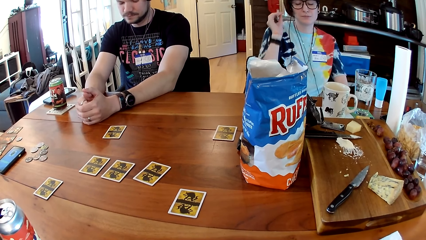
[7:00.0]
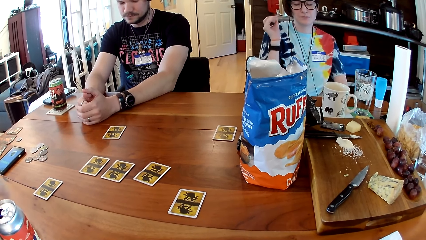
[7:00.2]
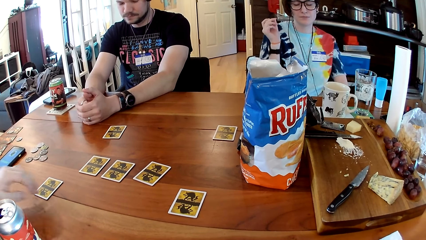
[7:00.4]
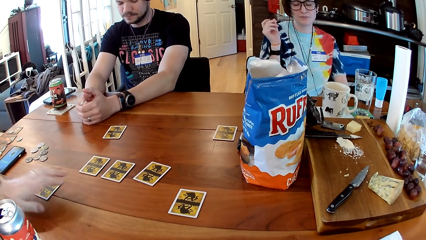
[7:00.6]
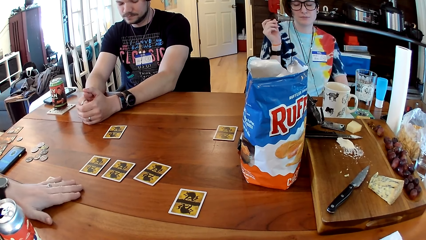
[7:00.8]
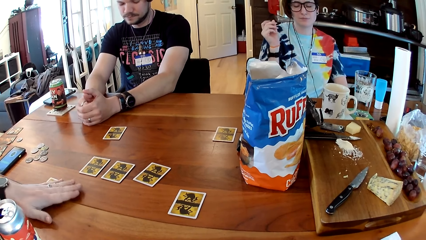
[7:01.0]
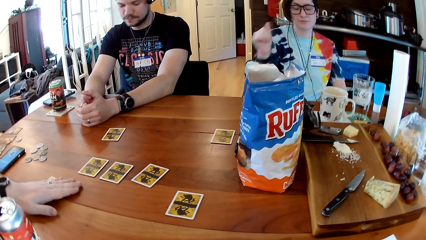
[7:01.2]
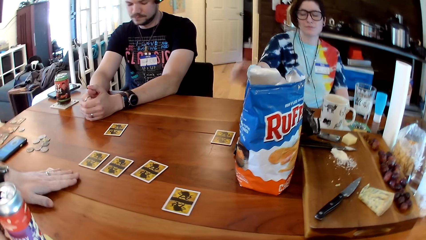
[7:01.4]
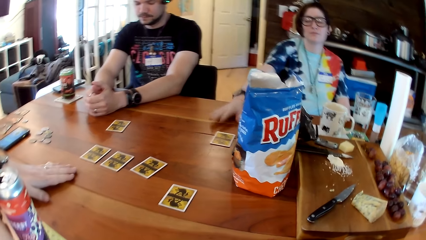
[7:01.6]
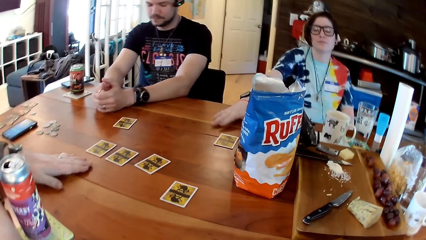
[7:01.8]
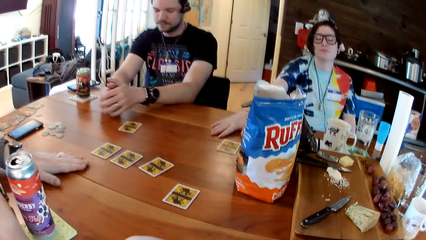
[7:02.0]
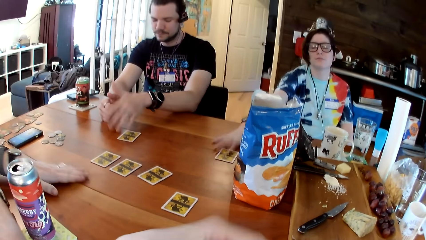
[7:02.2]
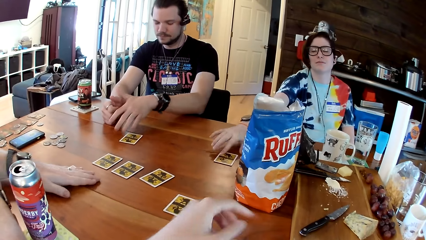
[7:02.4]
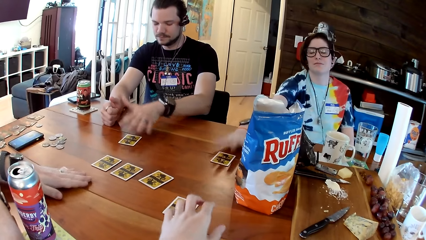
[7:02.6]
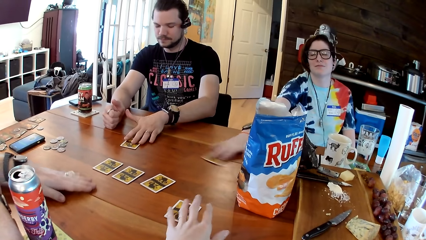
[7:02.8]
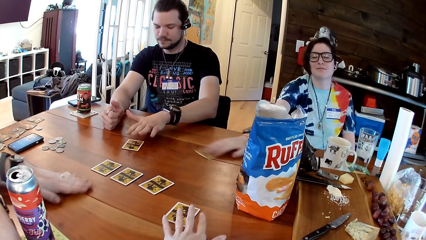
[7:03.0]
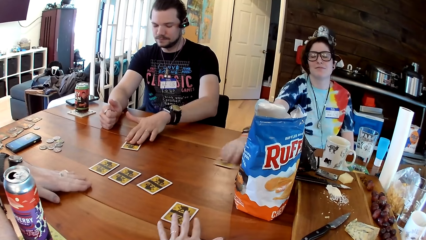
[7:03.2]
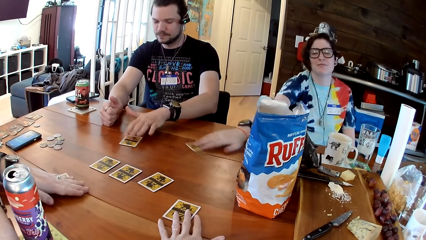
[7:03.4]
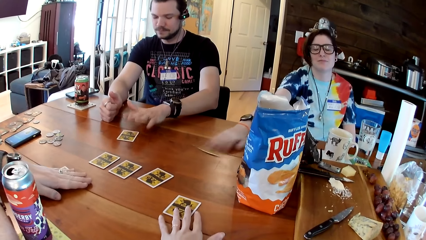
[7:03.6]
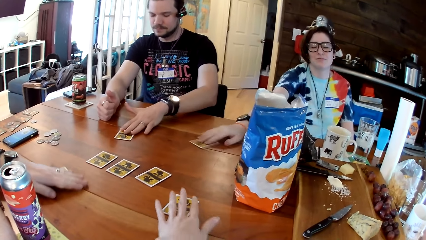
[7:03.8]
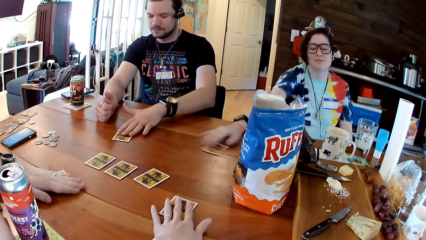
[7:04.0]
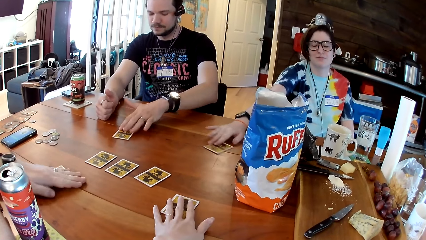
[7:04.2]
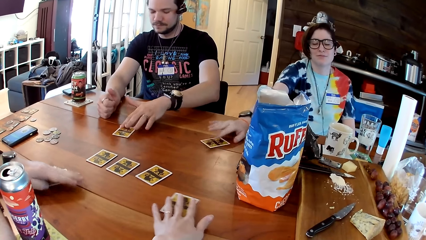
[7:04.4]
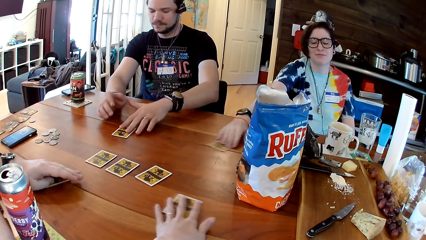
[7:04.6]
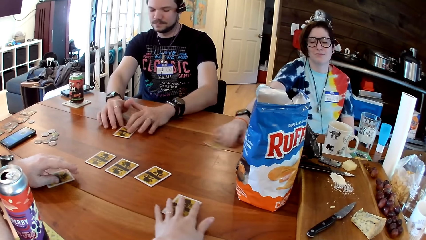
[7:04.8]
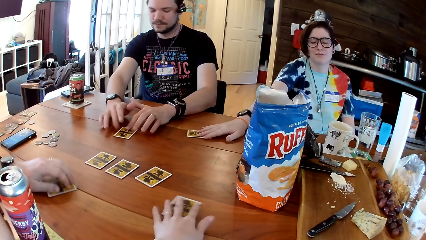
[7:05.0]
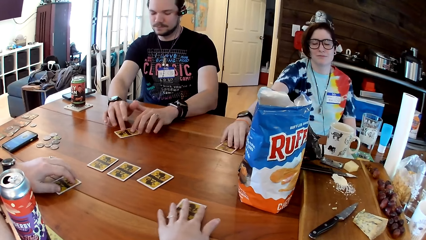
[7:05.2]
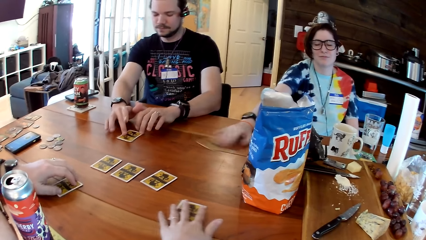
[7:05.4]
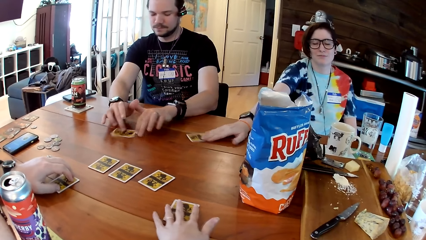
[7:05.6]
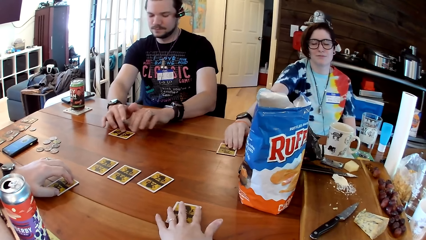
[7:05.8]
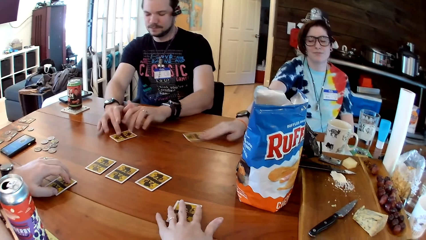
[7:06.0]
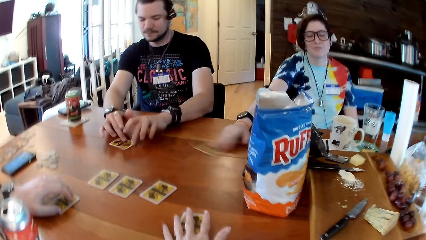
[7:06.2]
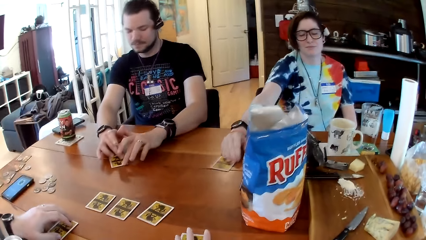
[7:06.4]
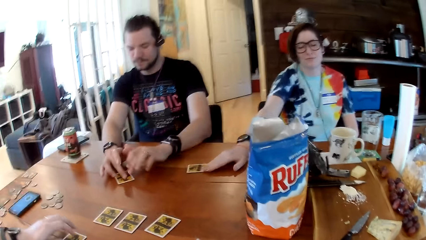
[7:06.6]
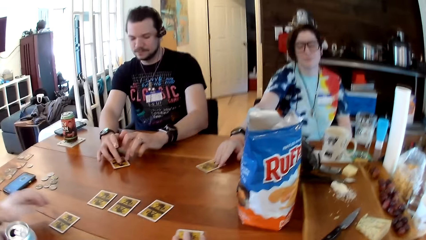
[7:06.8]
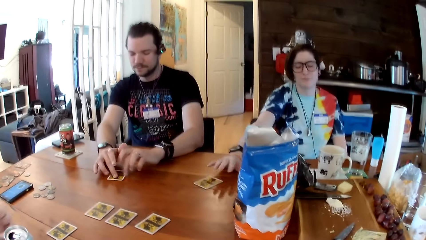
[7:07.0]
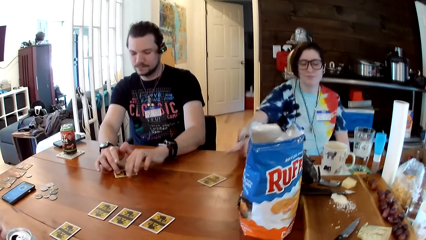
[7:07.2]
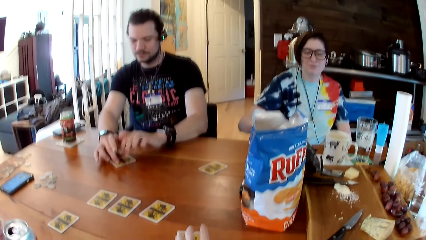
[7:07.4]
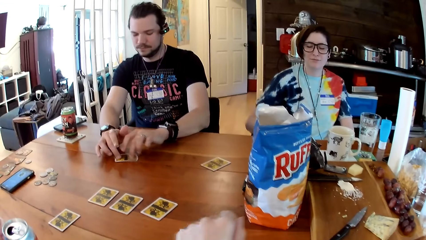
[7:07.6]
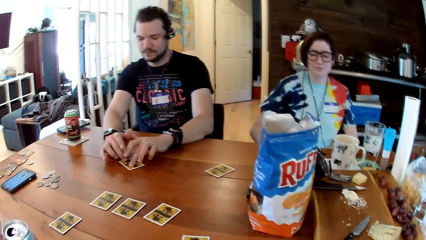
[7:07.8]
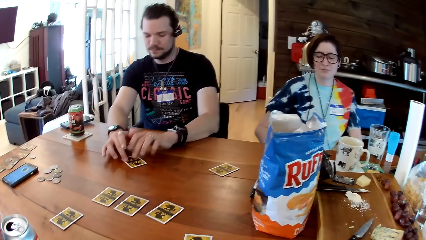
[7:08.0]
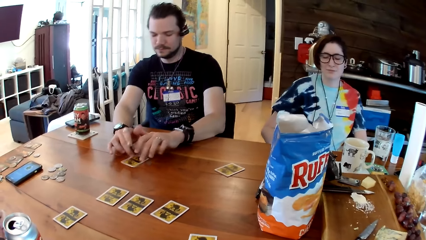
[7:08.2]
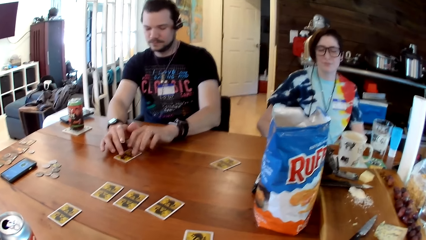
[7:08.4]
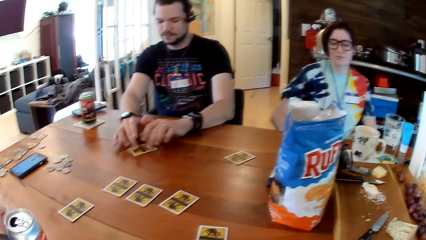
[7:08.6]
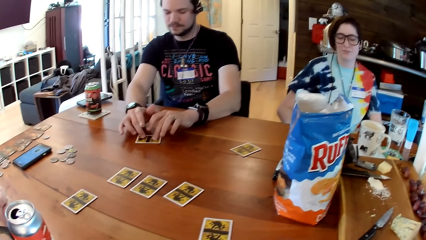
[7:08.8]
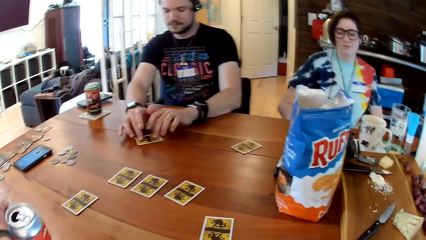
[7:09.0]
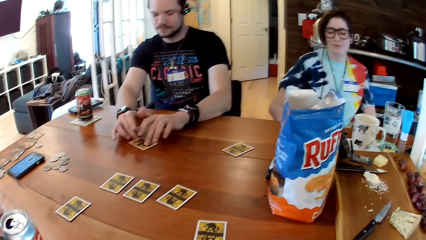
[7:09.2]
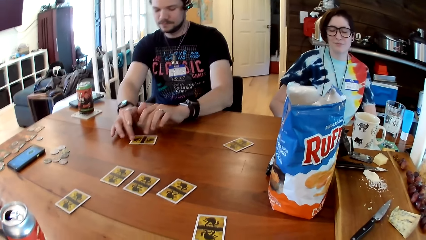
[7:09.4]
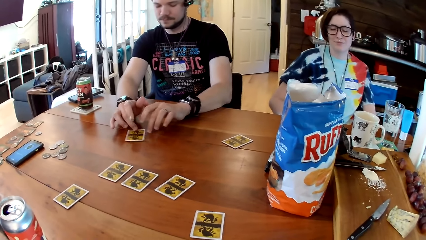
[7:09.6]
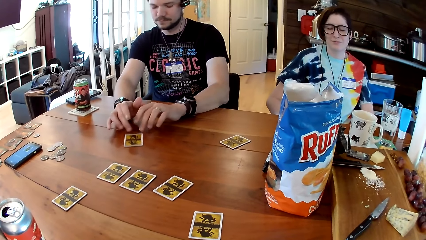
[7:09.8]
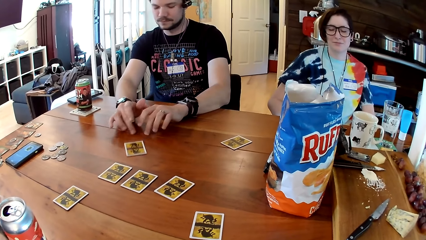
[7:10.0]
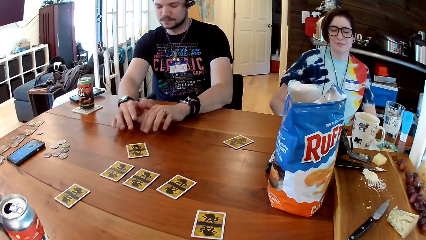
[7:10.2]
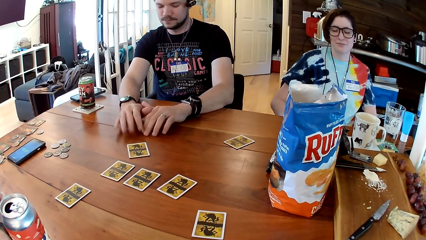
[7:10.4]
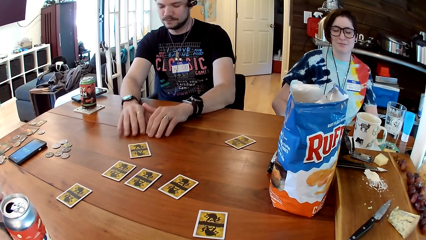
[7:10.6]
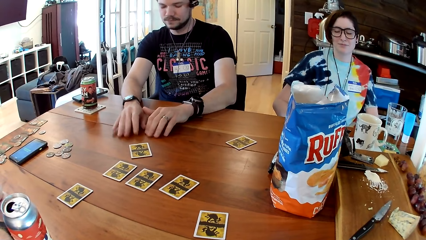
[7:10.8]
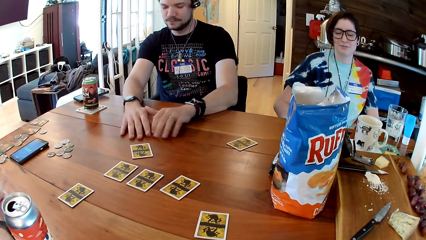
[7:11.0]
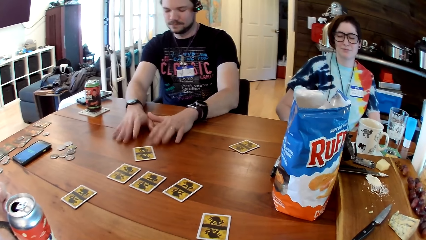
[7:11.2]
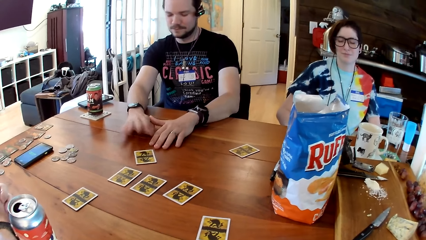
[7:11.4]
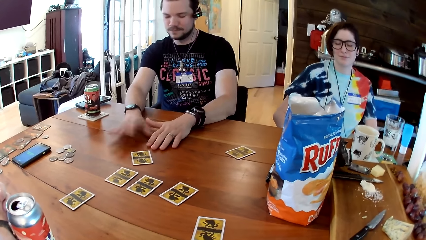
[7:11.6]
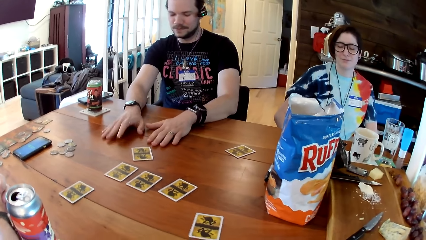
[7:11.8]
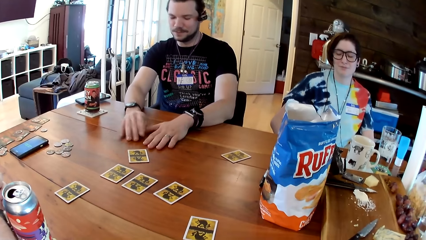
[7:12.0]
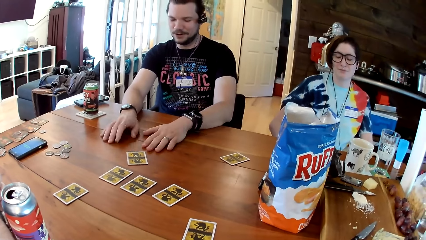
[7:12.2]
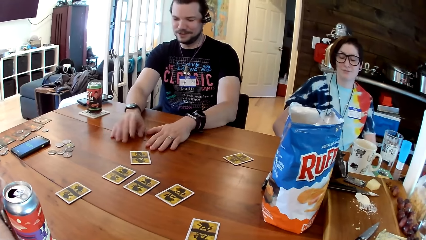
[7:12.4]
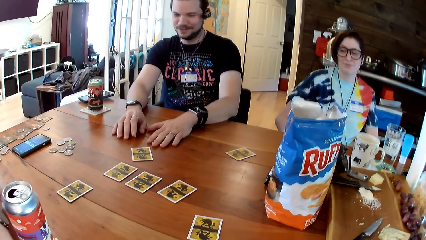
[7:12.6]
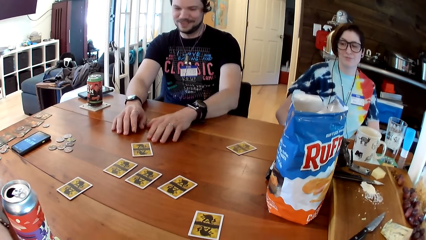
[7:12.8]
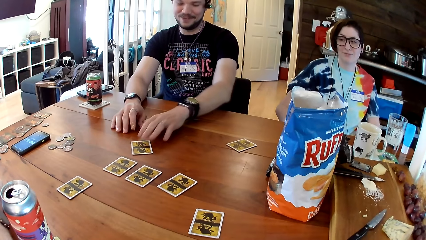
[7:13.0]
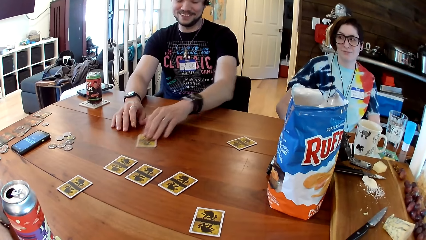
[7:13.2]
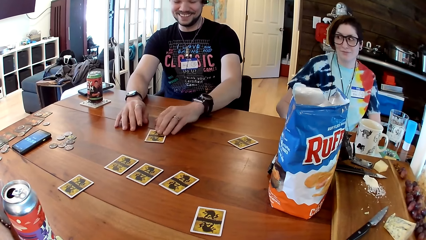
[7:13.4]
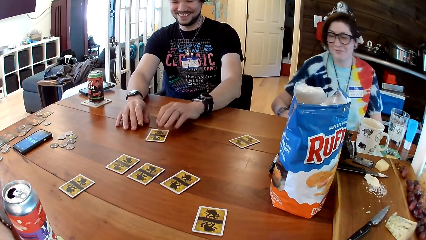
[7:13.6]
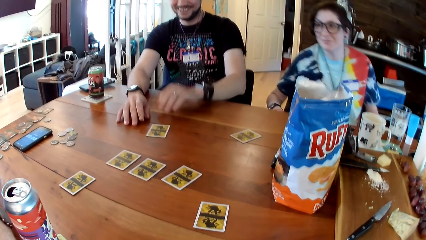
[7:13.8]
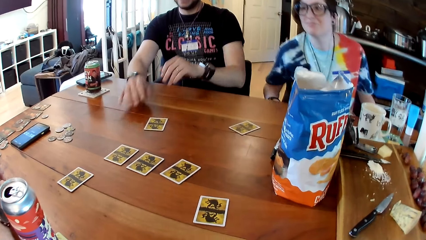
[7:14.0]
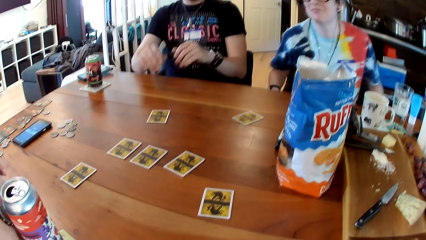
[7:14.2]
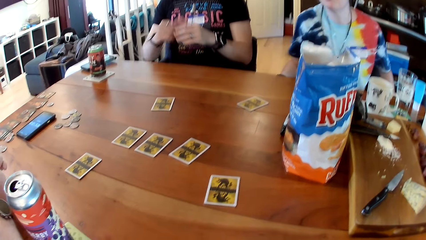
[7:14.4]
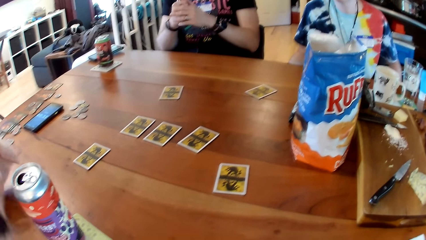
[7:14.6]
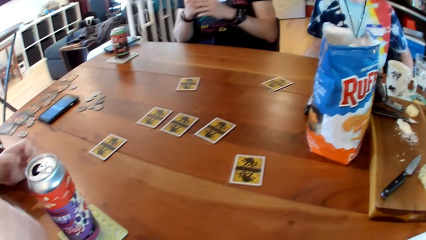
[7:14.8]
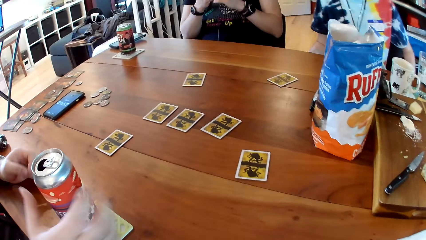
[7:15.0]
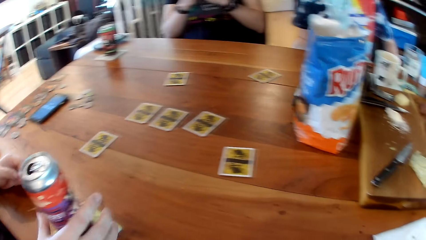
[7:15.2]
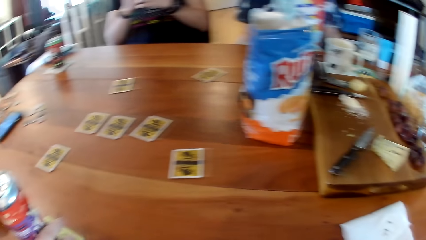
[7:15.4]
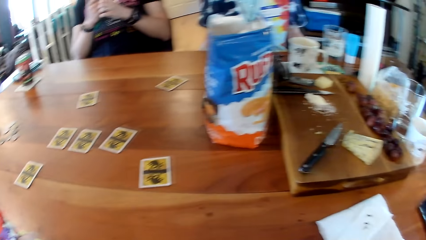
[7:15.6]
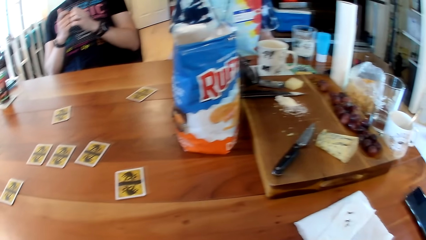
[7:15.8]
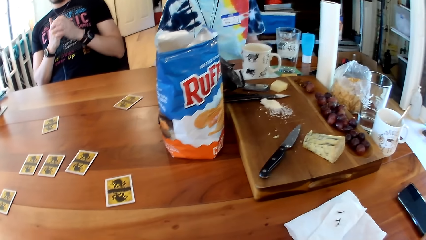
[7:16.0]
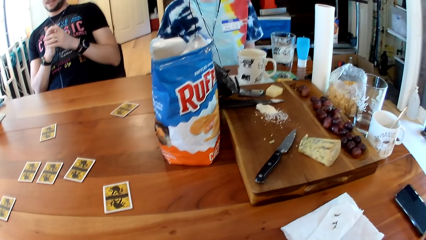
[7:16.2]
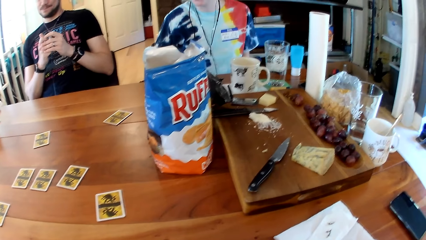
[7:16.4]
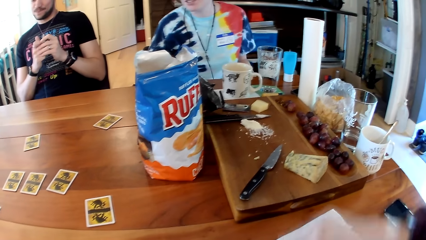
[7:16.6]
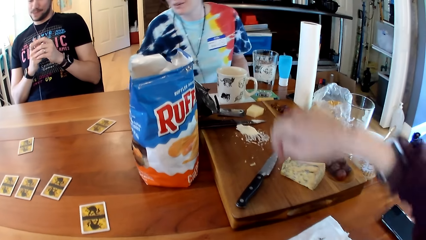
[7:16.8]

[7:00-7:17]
A man places his left hand on a card. A woman places her right hand on a card. Another man places his left hand on a card. The woman slides the card on the table with her right hand. The first man slides the card on the table with his left hand. The camera wearer and three other people take cards from the table. She places her left hand on a card and slides the card on the table with her left hand. The other man slides the card on the table with both hands. The other man converses with the first man, the woman and the camera wearer. He opens his eyes. The woman opens her eyes. The other man slides the card on the table with his left hand. He plays with the card on the table. The first man converses with the other man and the woman.
